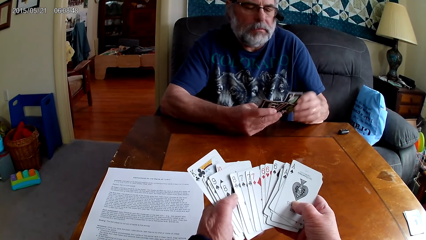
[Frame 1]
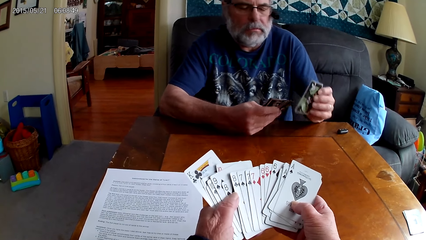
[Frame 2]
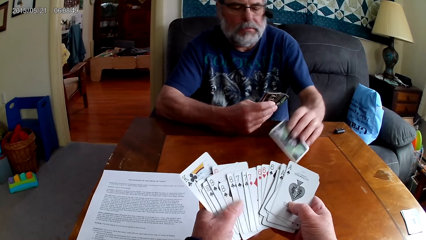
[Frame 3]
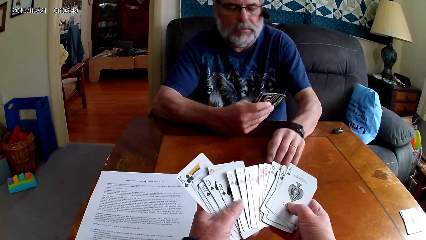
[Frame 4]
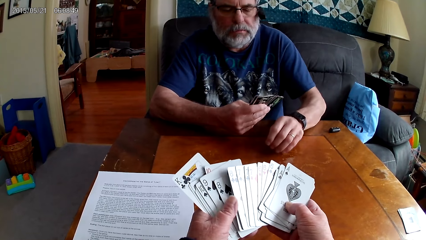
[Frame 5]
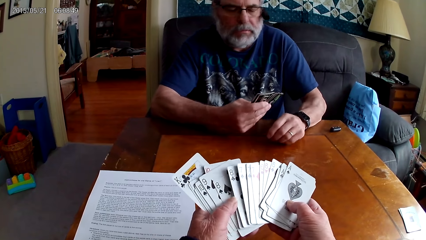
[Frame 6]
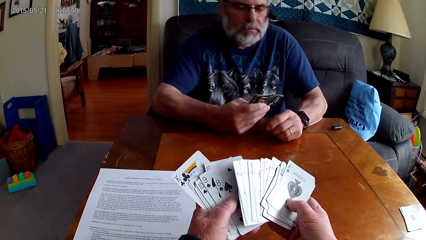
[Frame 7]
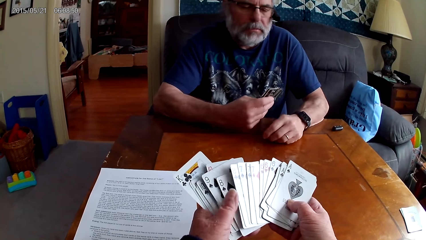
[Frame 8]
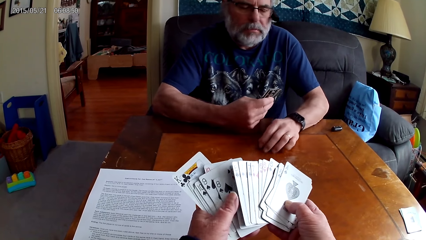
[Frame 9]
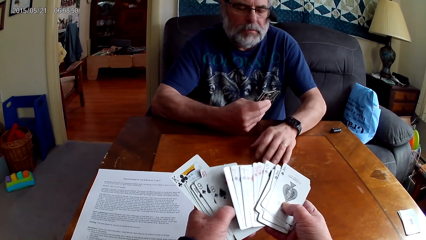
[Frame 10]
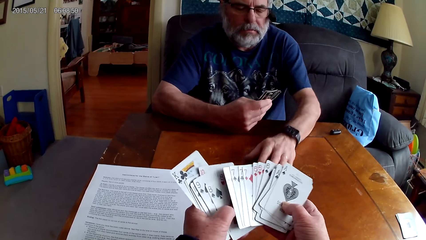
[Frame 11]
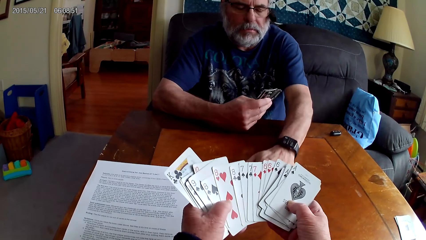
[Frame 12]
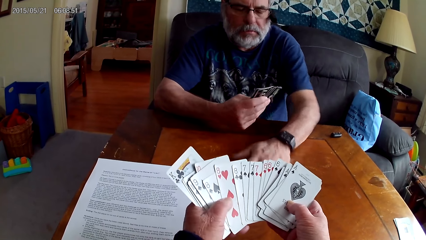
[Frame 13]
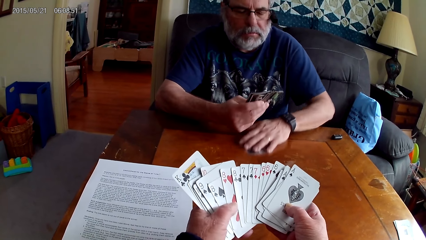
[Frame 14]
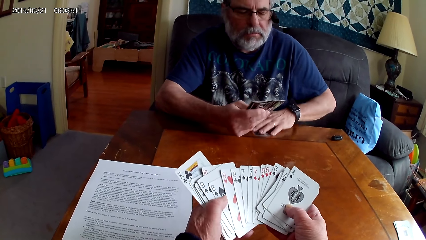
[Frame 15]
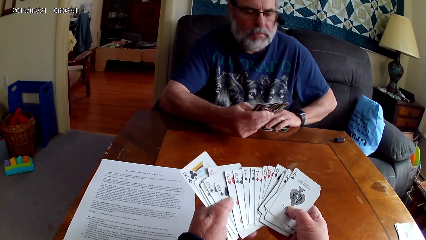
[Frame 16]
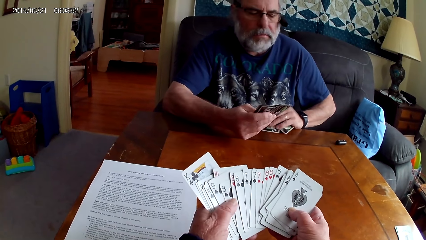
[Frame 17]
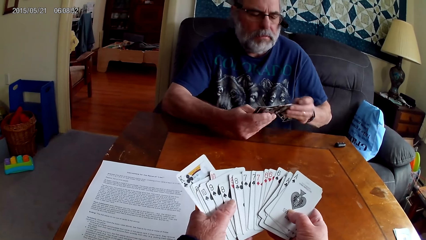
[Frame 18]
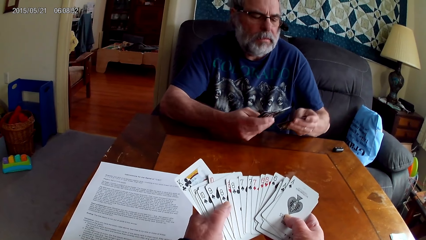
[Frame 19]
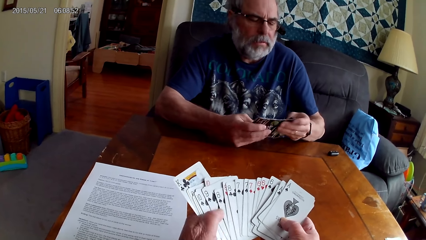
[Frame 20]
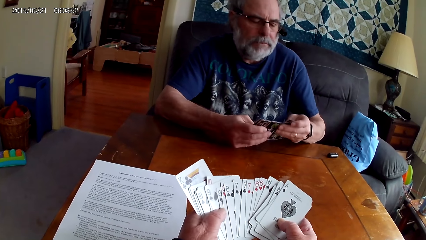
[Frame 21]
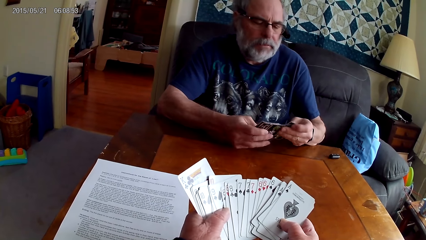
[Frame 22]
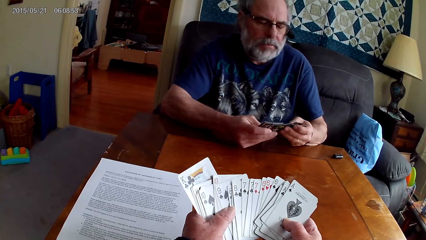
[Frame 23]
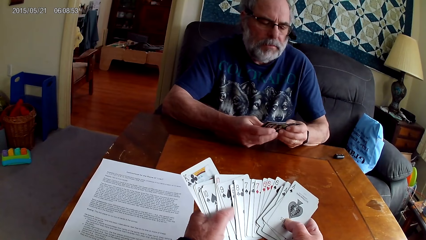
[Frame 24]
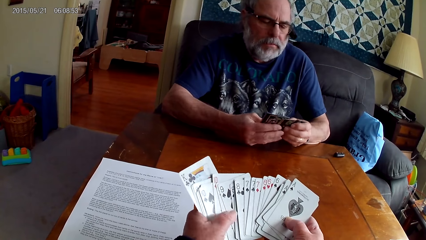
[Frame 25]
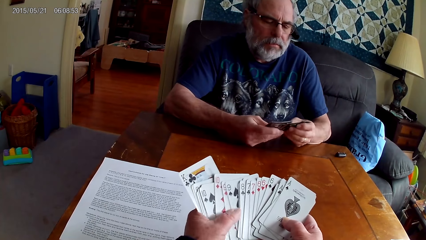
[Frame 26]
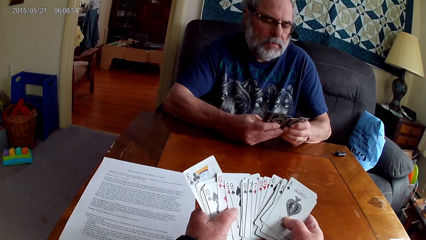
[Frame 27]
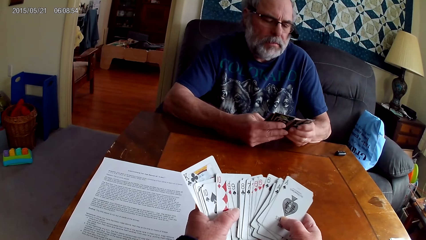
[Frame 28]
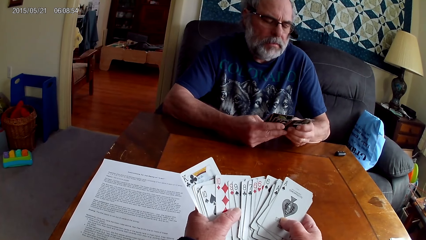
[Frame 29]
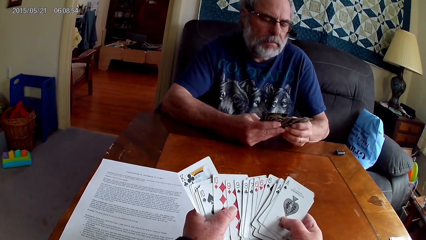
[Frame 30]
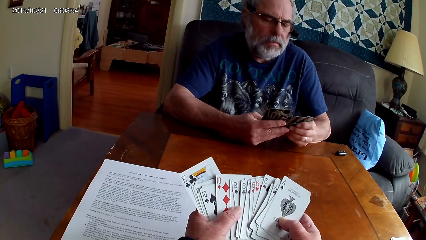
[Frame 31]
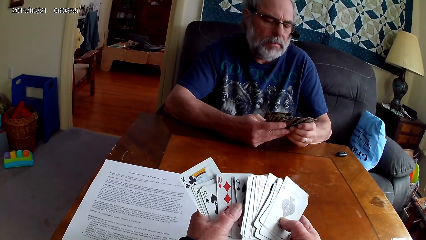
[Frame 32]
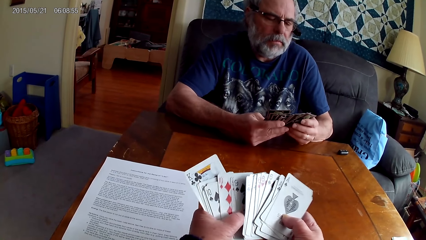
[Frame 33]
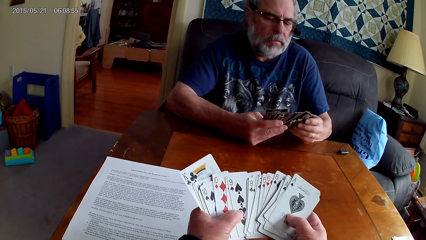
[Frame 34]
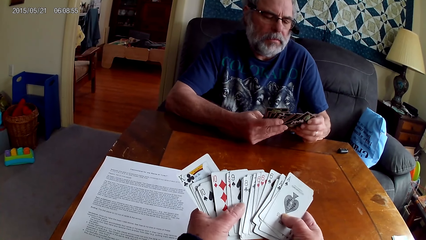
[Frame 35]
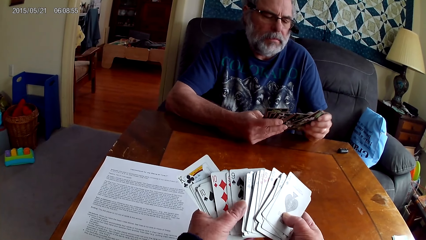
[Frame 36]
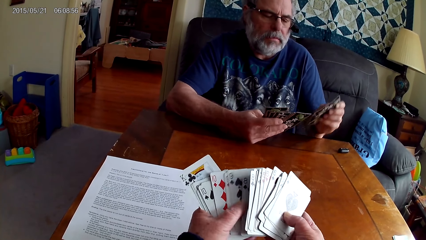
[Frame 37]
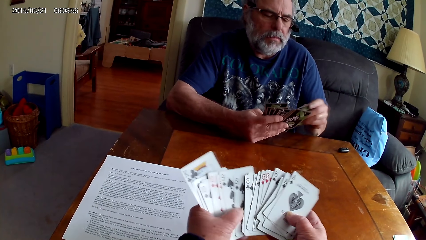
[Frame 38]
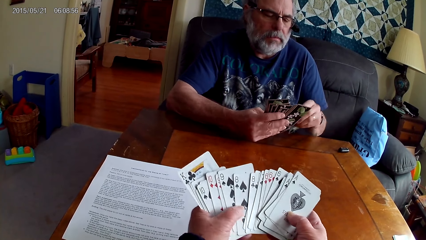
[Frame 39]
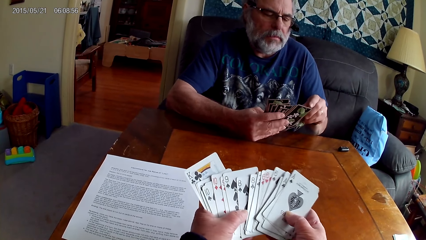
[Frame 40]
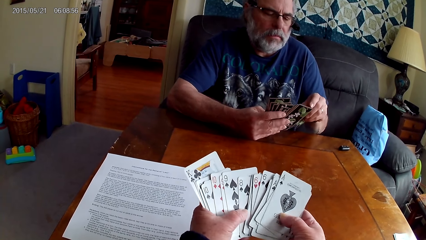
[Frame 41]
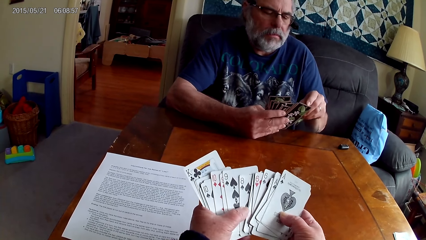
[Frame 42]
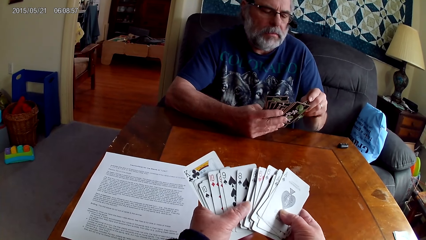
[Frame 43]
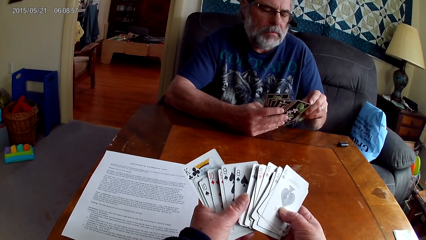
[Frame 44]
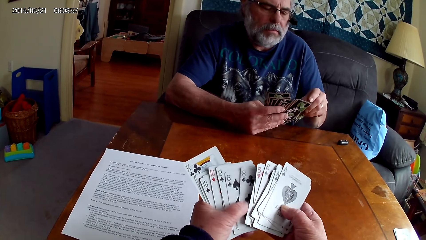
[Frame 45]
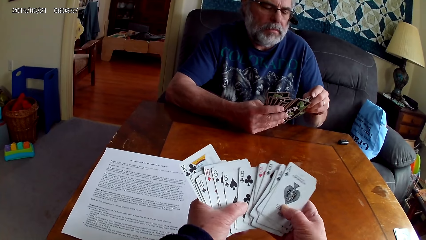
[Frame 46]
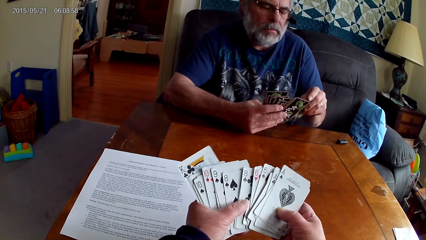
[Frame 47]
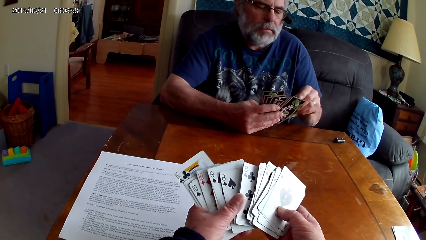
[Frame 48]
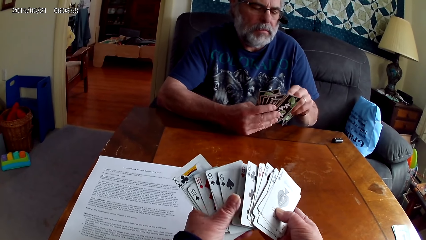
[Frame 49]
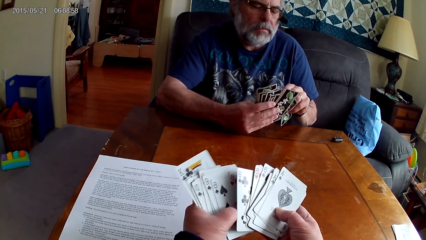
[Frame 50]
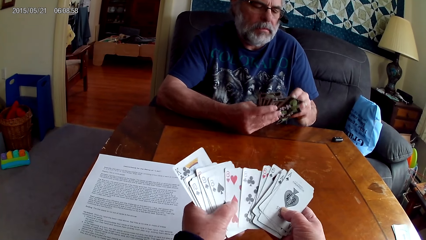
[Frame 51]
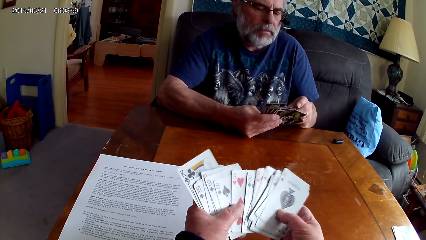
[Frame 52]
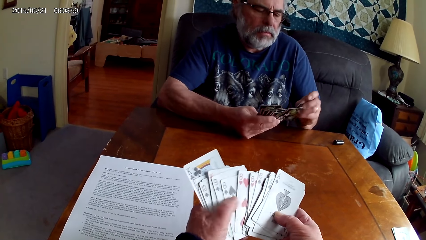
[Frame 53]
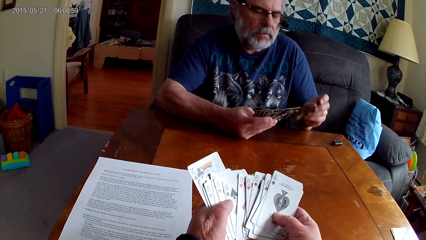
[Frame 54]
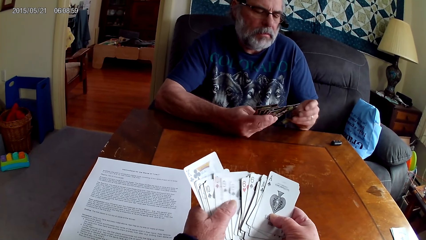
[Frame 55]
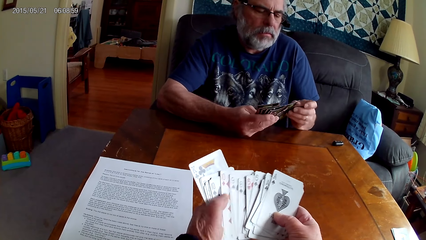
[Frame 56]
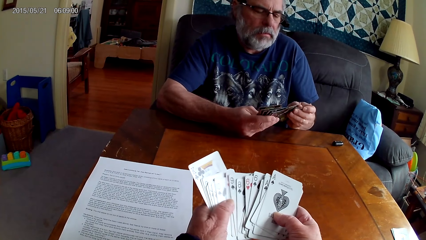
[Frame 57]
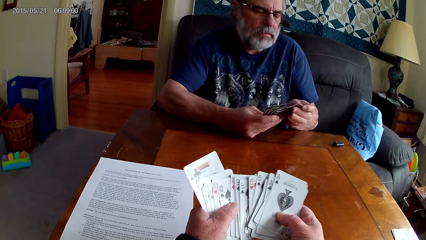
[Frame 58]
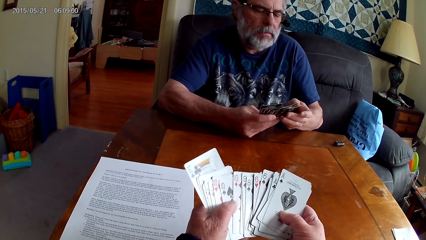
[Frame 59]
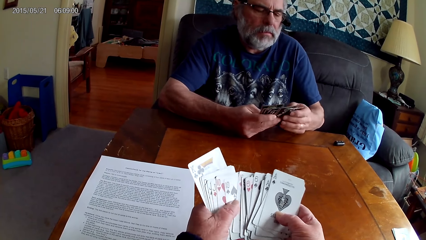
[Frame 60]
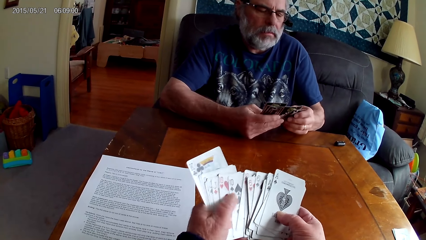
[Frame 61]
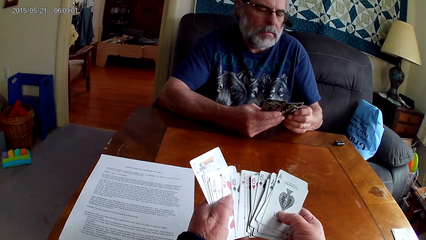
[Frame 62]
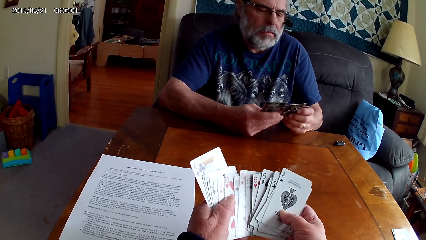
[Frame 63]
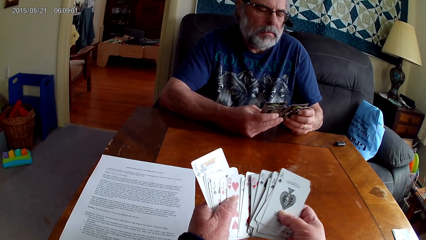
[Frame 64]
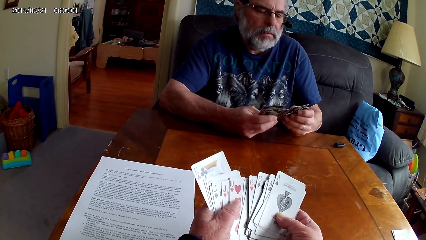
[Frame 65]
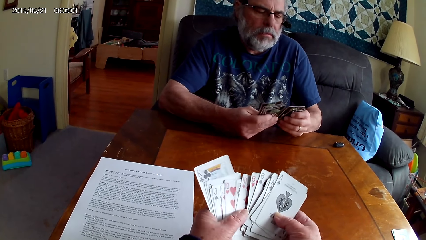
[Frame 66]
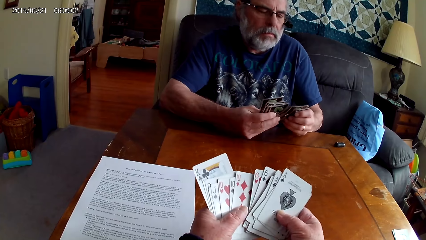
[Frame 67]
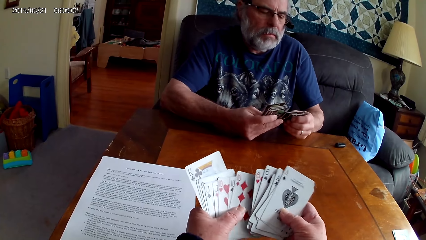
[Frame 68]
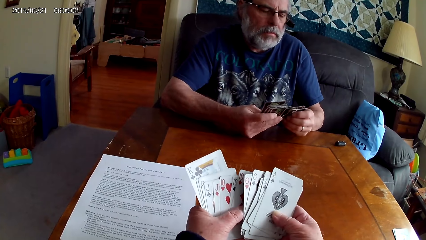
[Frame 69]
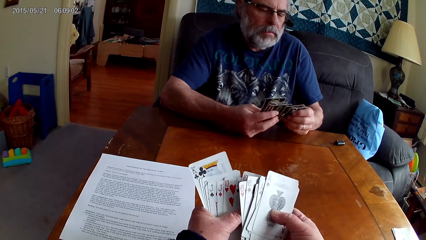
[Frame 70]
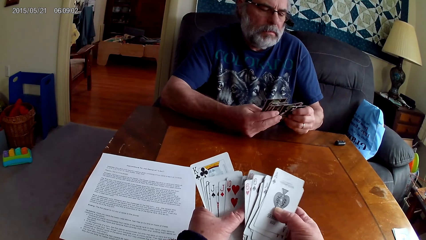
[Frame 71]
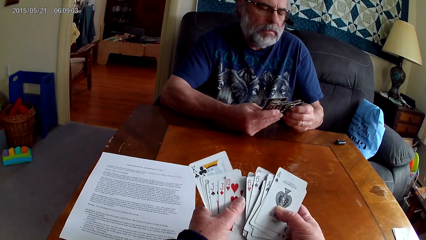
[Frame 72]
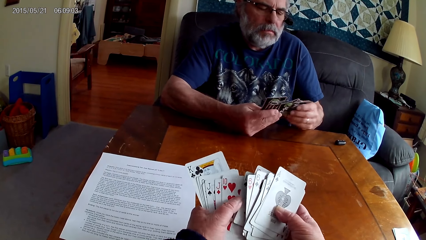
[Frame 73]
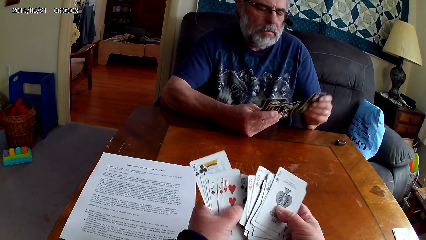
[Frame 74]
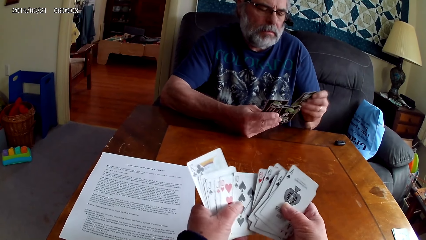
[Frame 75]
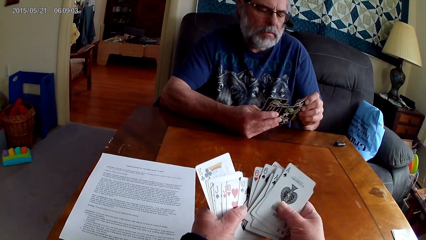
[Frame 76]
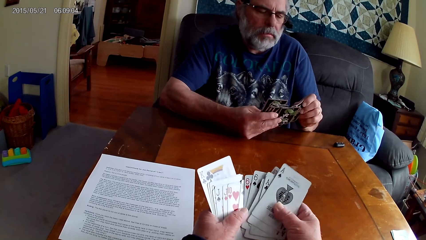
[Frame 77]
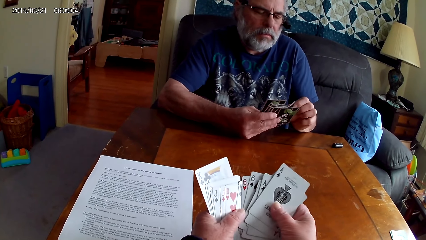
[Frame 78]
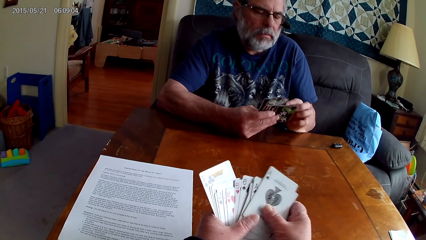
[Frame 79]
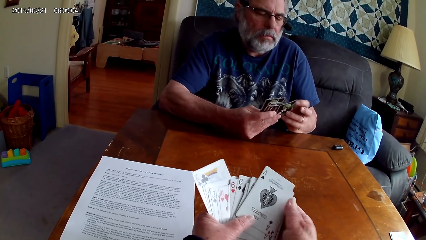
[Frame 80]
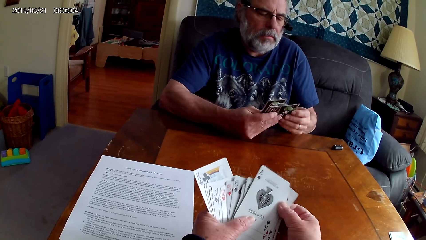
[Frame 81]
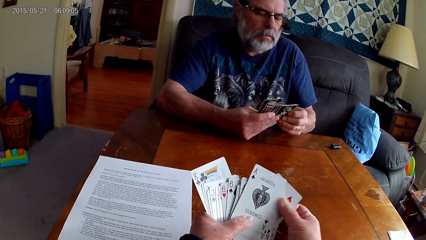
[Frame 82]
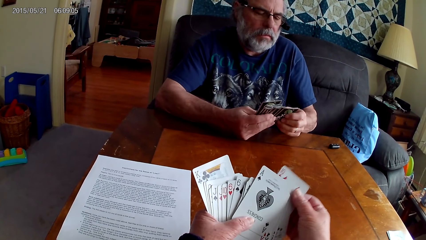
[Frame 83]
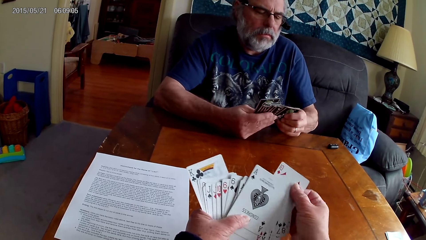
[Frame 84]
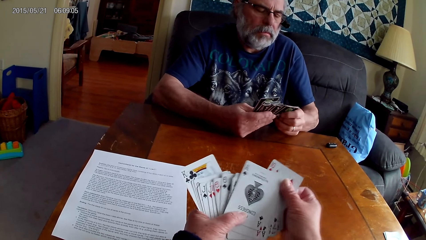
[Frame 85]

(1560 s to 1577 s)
A man puts poker cards on the table. The man picks the poker cards from the table. The camera wearer arranges the cards.
